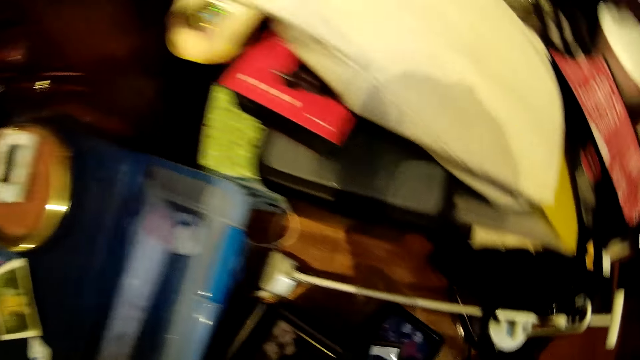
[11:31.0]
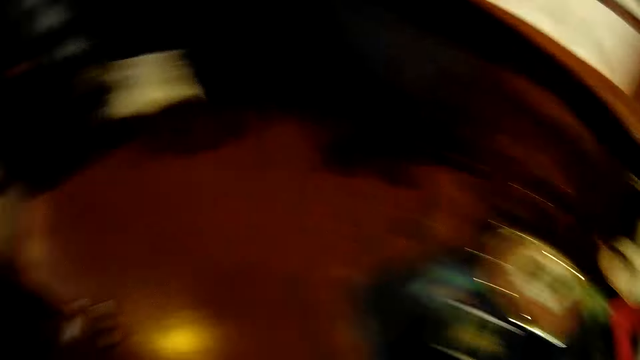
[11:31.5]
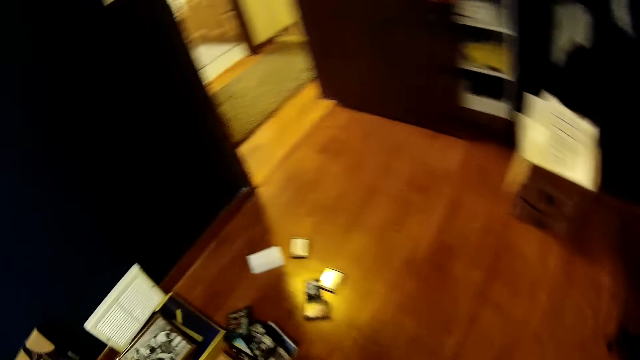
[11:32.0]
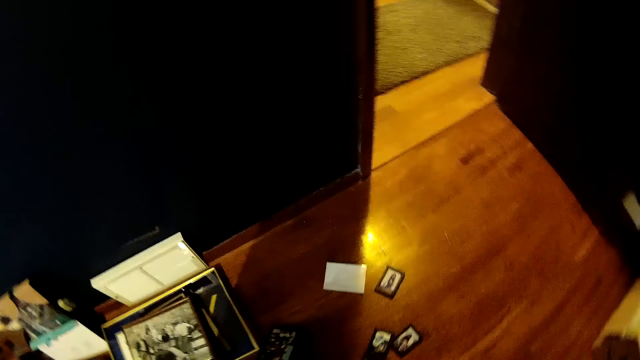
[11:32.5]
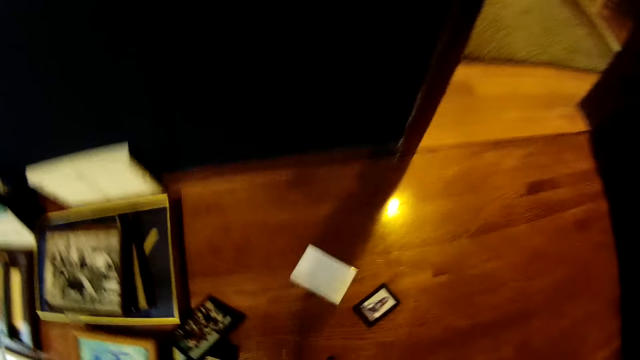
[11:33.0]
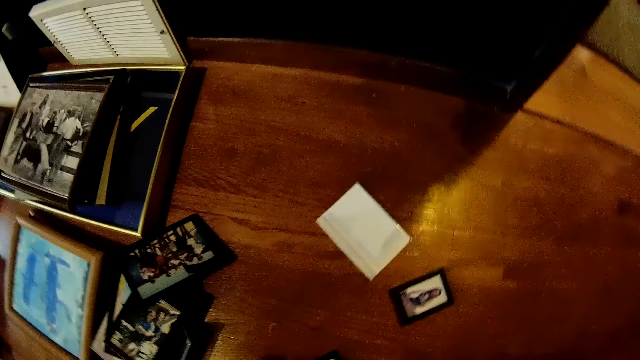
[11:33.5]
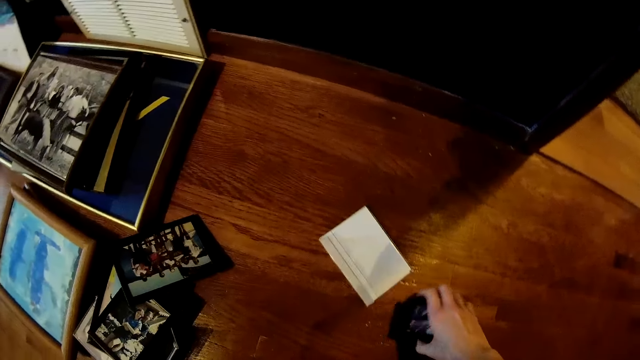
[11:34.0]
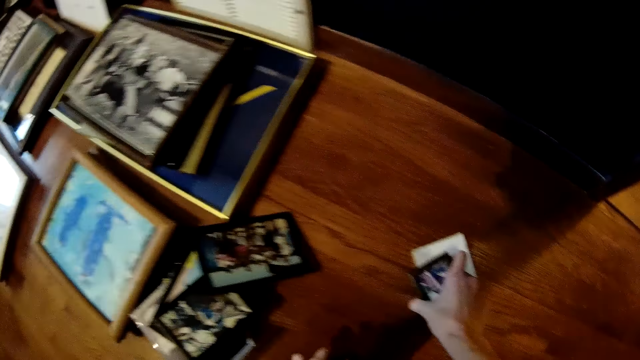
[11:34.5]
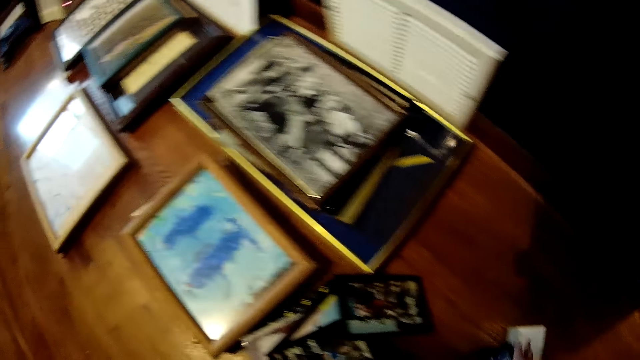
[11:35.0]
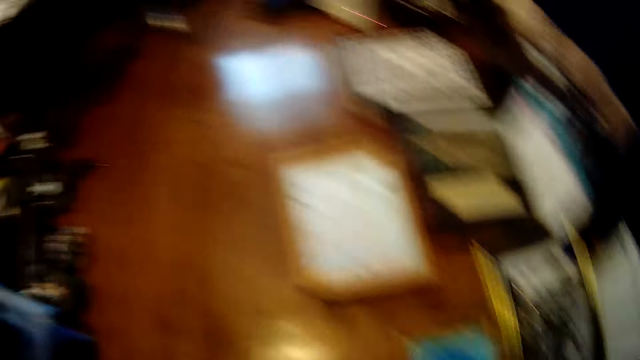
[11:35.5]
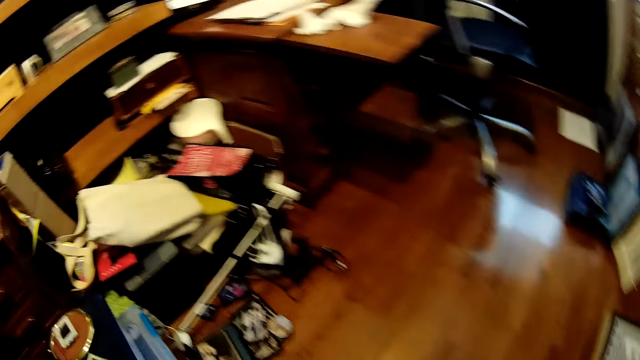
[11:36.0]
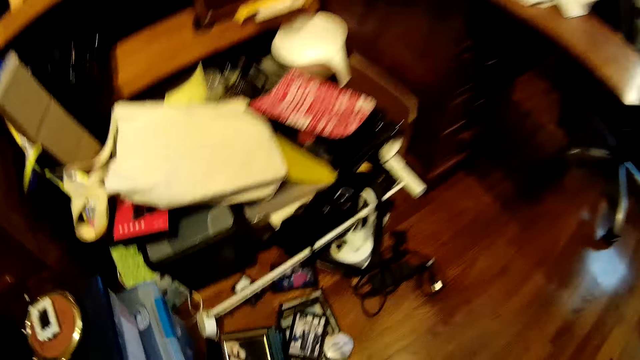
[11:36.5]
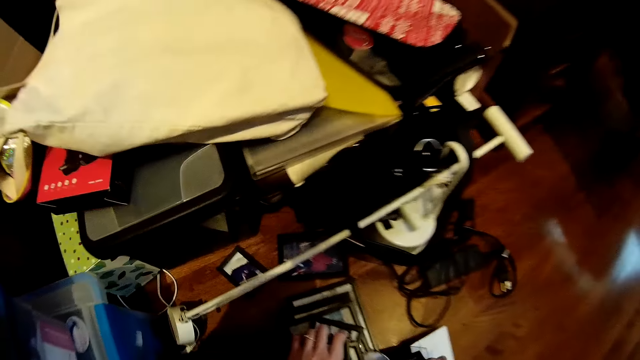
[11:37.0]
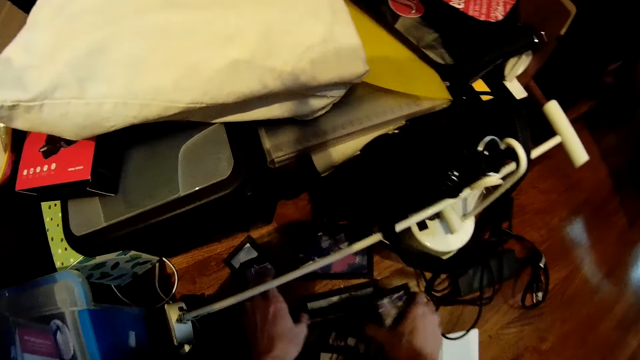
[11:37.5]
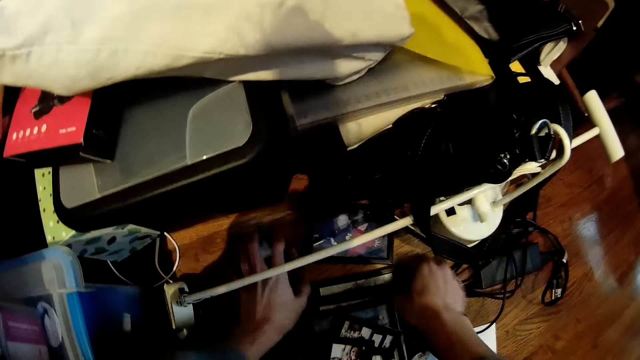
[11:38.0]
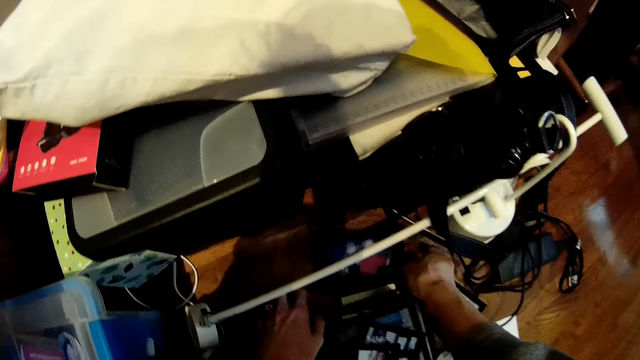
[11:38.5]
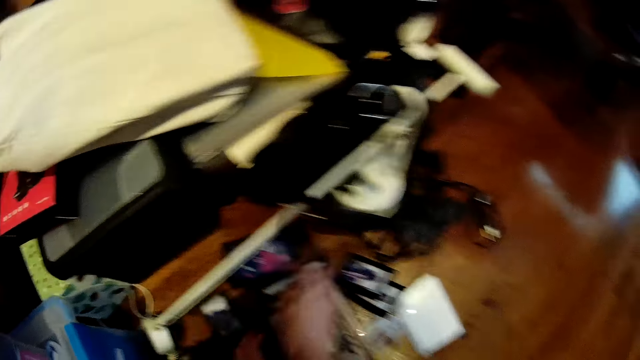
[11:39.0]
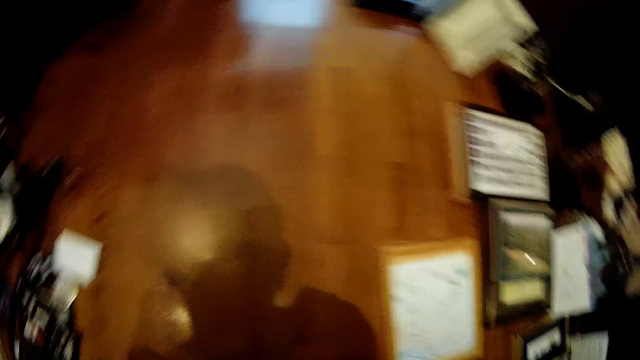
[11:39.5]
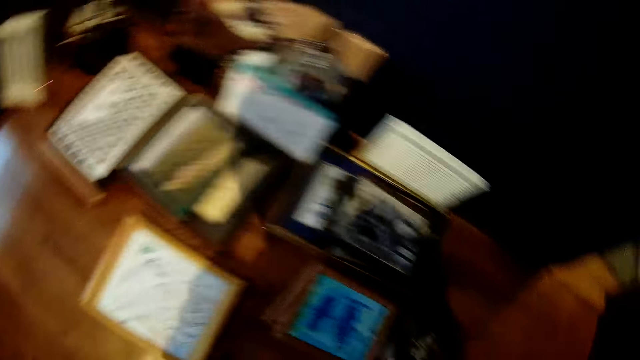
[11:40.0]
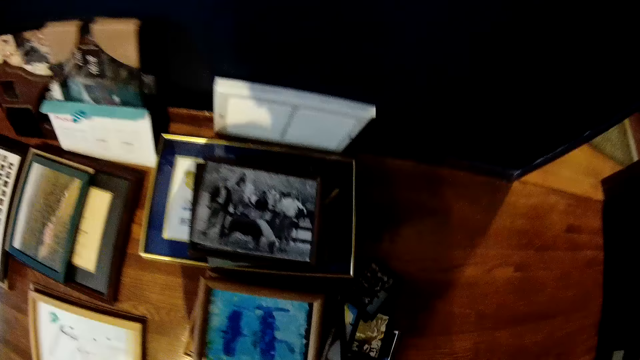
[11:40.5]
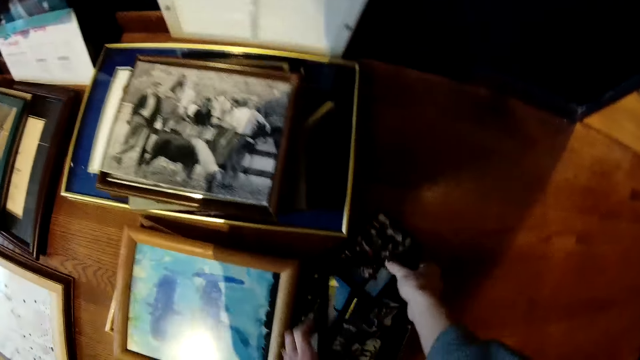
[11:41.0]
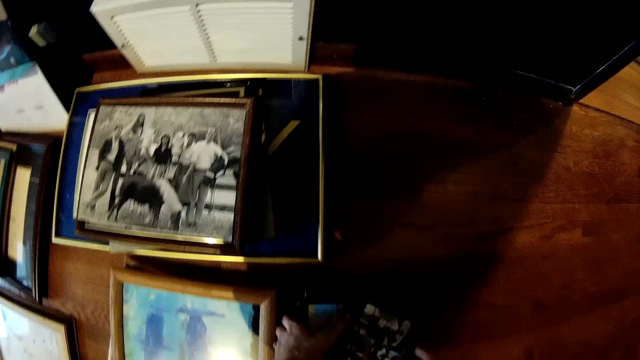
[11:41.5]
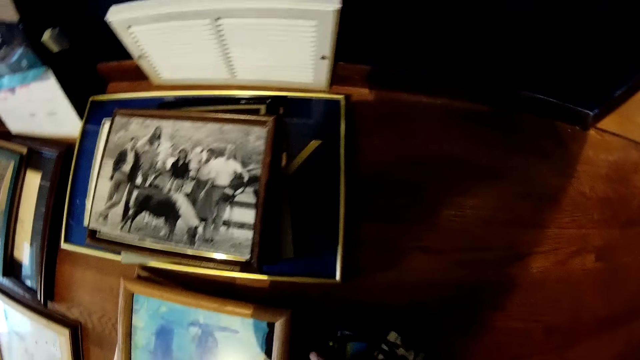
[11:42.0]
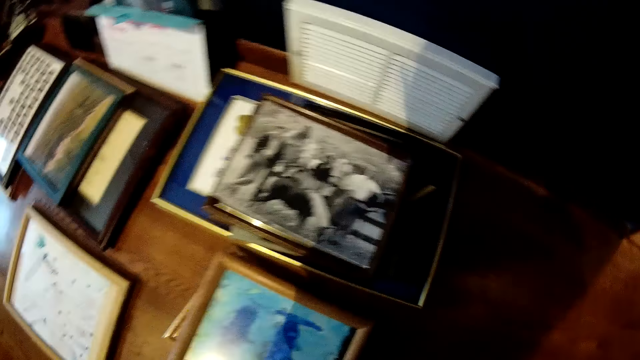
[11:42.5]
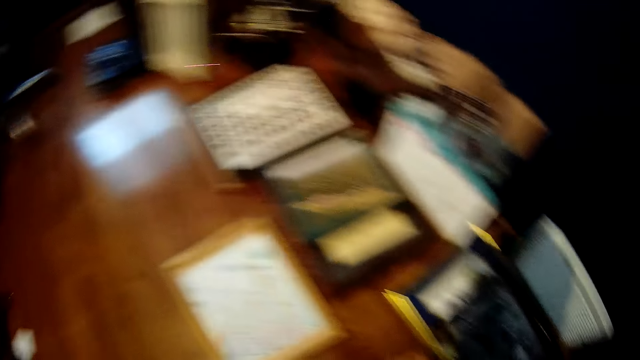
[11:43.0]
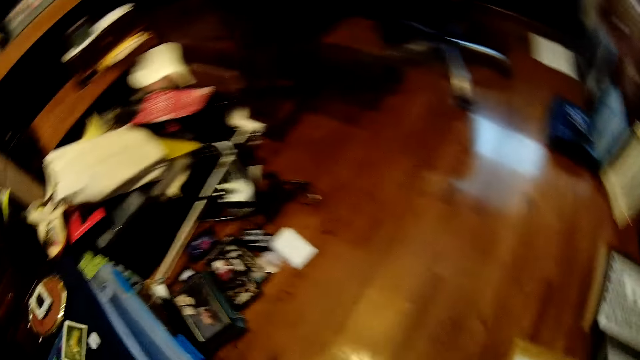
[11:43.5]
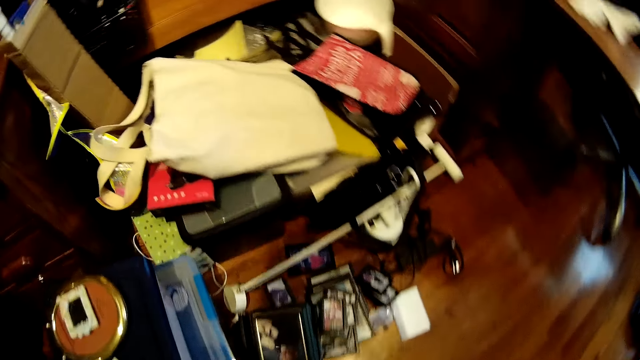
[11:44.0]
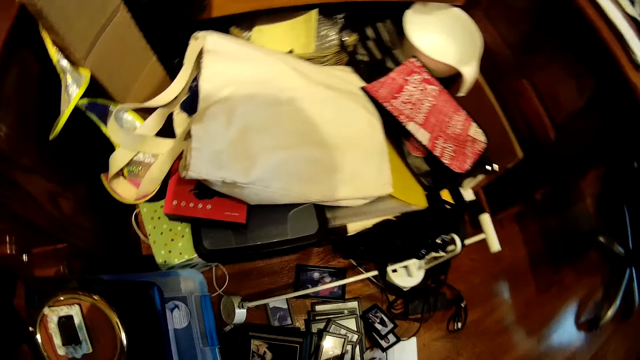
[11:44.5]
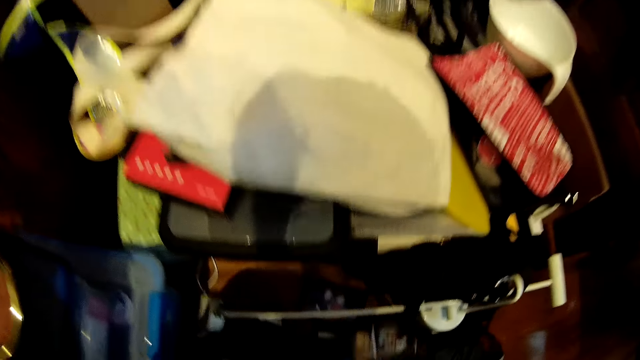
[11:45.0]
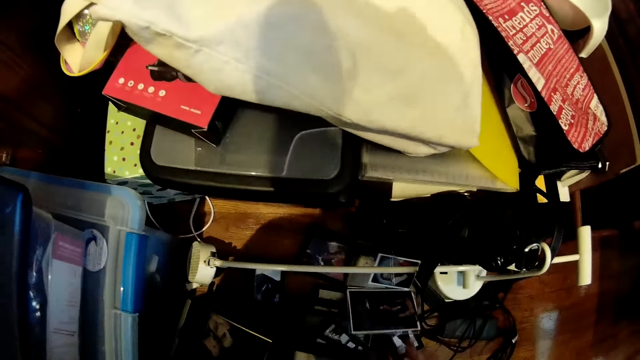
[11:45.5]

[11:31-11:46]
The camera wearer picks up some picture frames on the floor, drops the picture frames on the floor, and arranges the picture frames on the floor. They pick up the picture frames on the floor, look at the picture frame, and drop the picture frames on the floor.

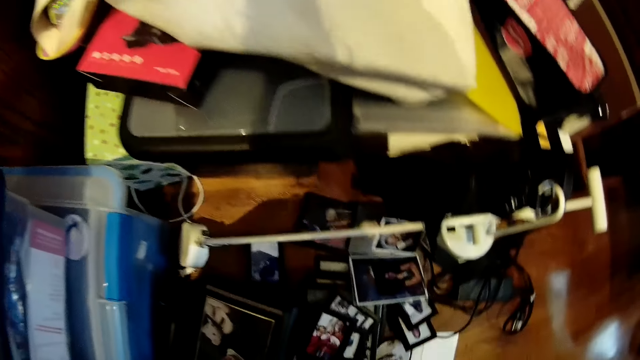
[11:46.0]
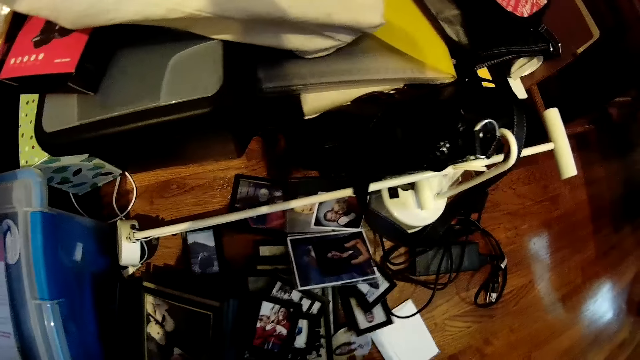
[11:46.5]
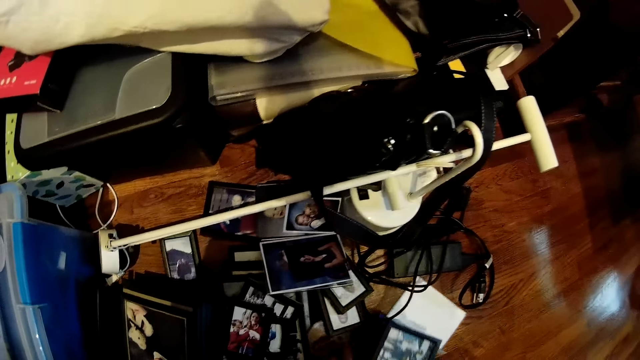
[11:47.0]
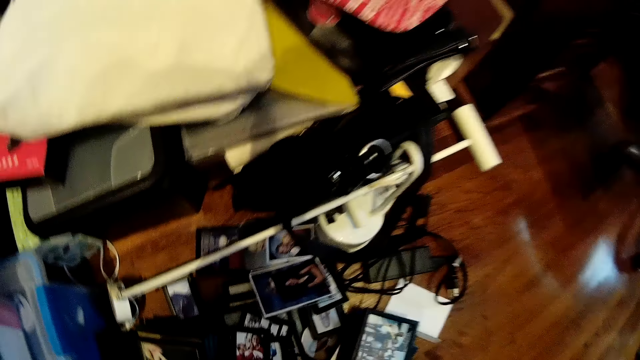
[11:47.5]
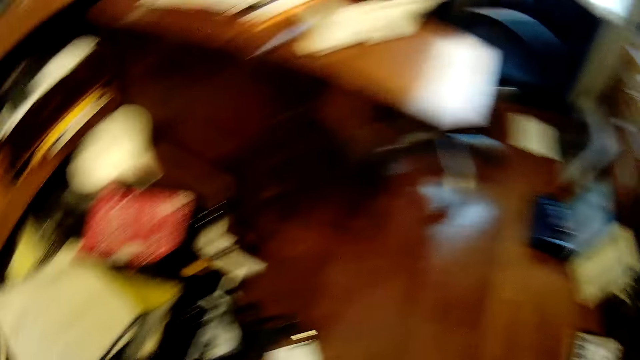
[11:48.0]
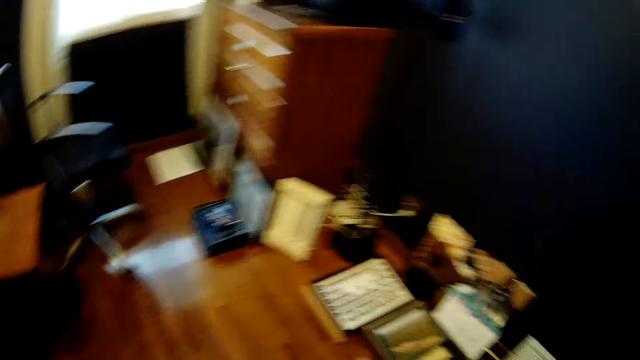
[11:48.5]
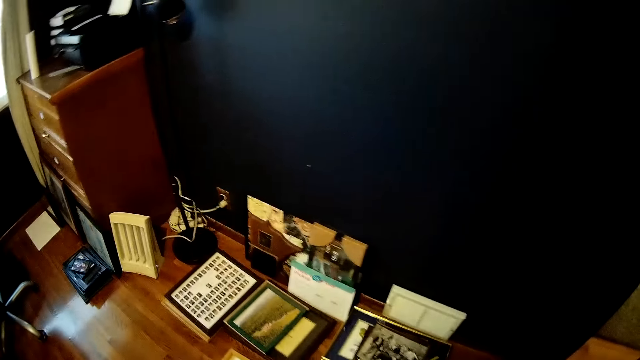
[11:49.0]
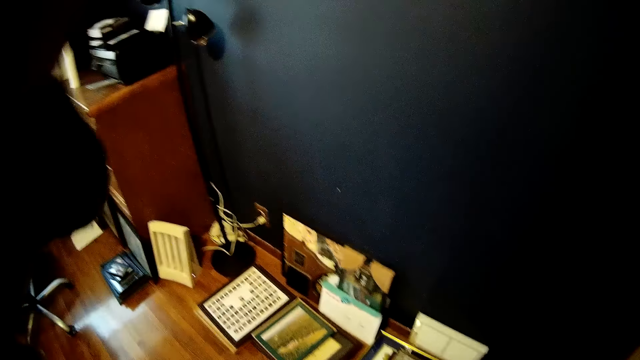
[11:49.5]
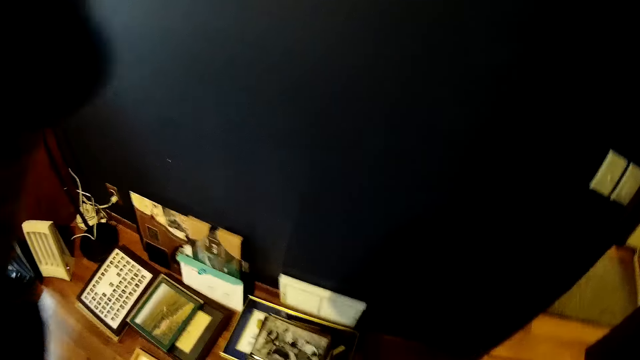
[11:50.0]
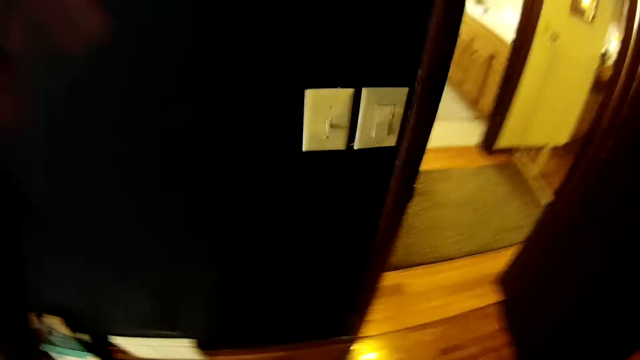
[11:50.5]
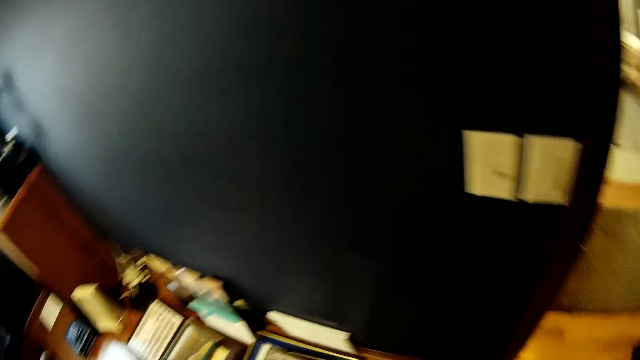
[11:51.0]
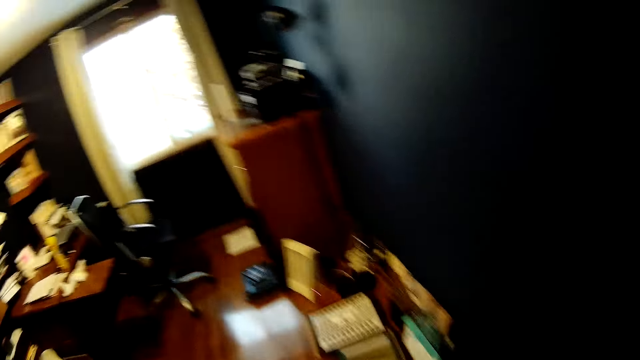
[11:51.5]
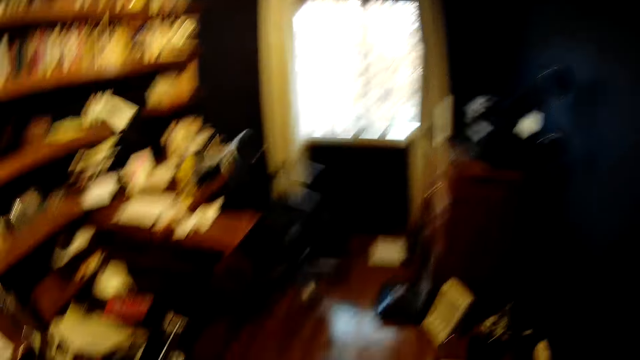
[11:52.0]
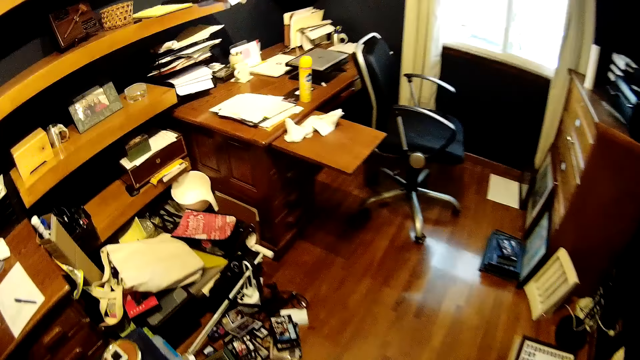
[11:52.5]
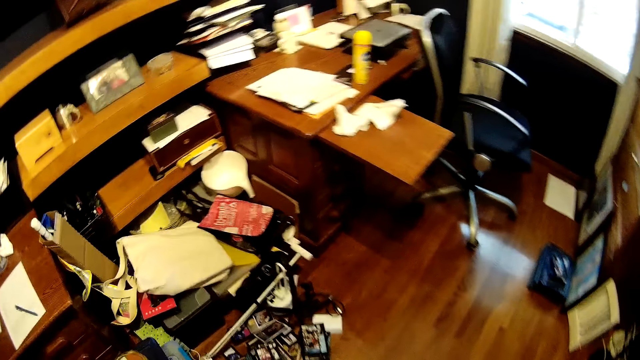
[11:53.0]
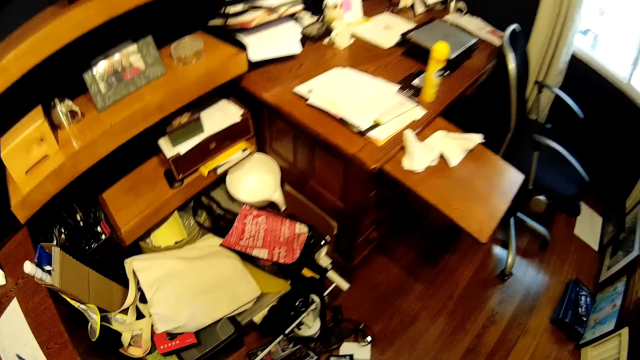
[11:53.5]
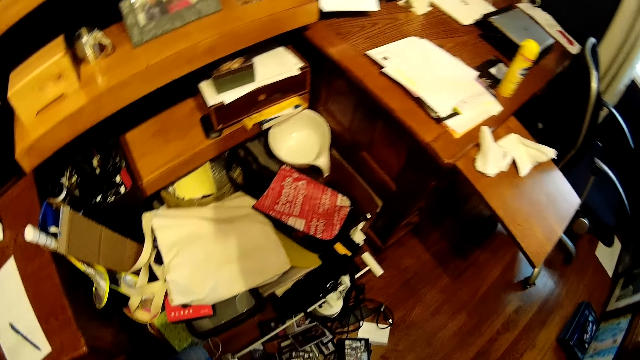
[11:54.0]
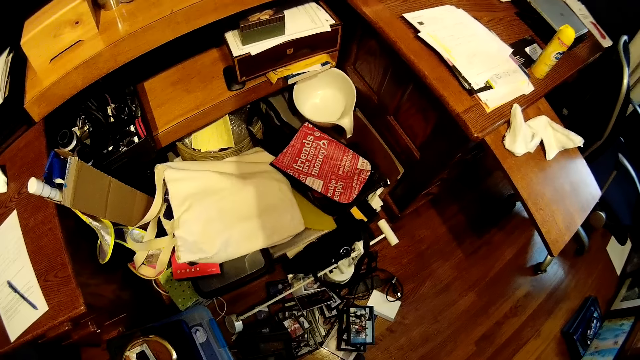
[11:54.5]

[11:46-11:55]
The camera wearer touches her head.
